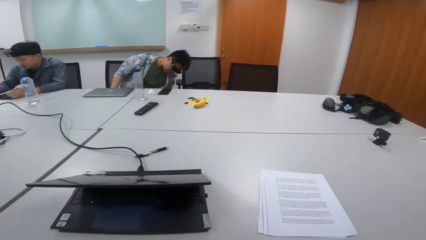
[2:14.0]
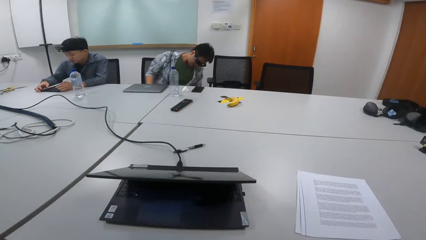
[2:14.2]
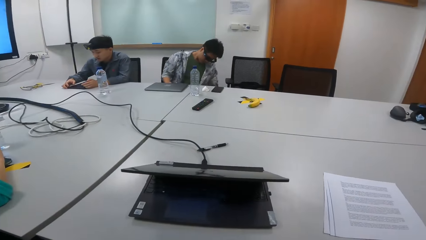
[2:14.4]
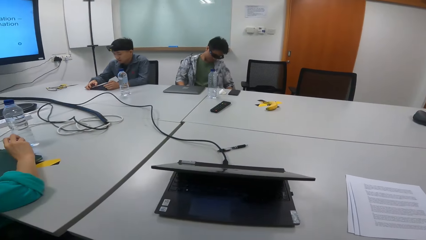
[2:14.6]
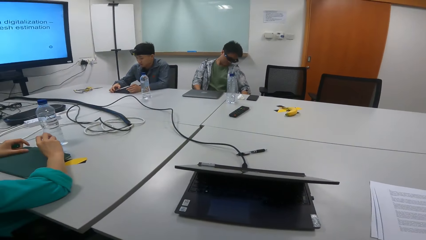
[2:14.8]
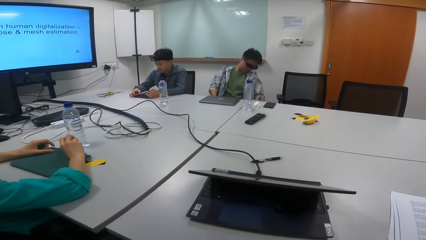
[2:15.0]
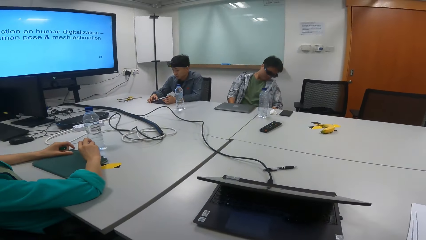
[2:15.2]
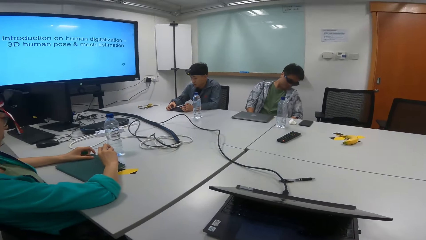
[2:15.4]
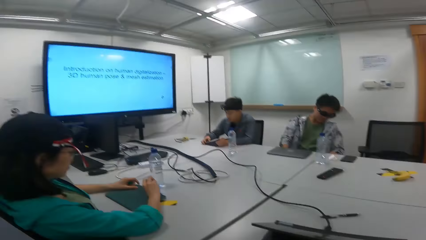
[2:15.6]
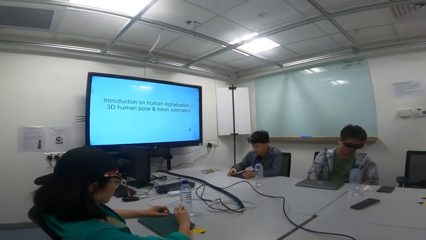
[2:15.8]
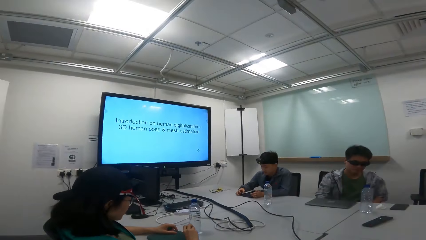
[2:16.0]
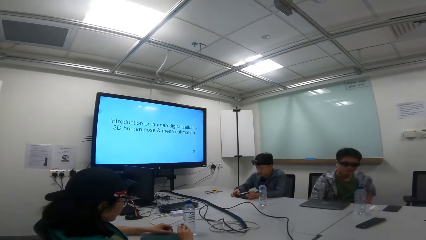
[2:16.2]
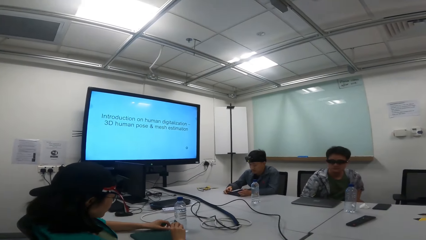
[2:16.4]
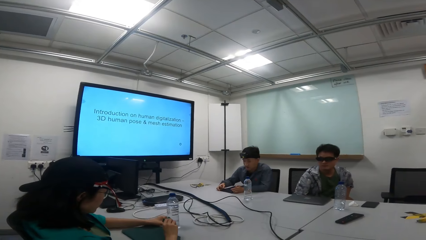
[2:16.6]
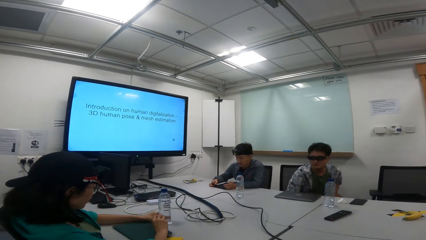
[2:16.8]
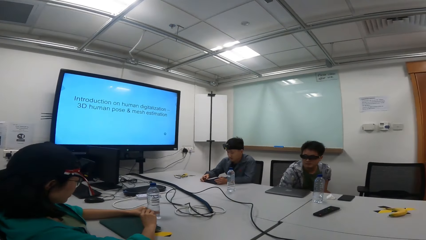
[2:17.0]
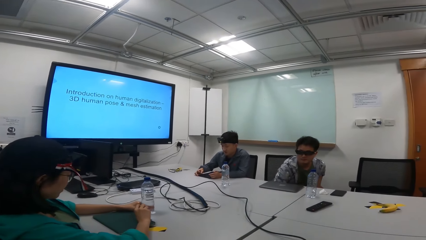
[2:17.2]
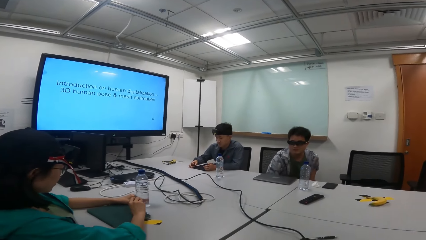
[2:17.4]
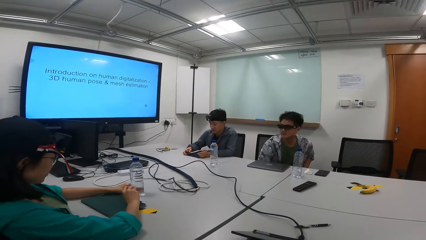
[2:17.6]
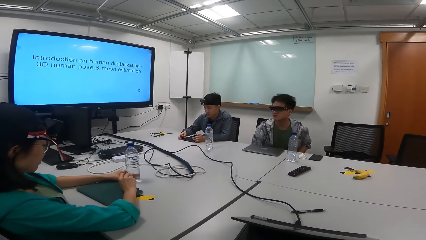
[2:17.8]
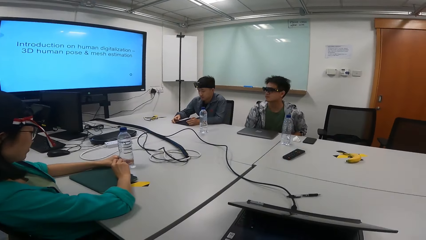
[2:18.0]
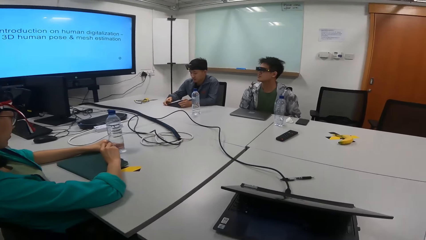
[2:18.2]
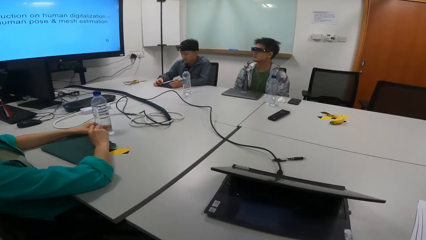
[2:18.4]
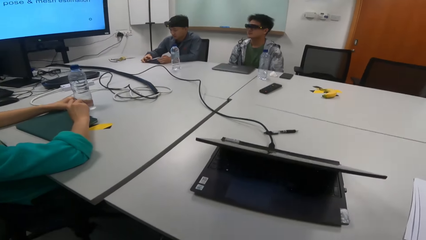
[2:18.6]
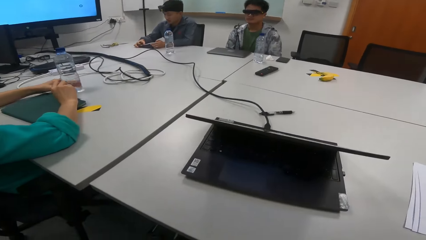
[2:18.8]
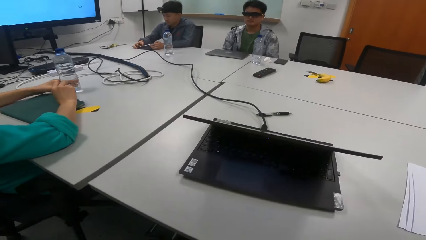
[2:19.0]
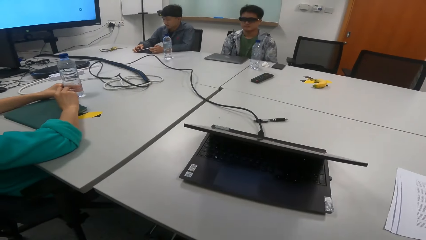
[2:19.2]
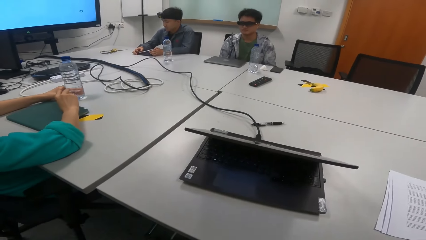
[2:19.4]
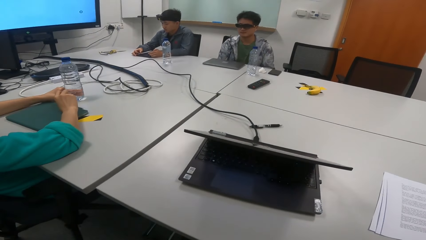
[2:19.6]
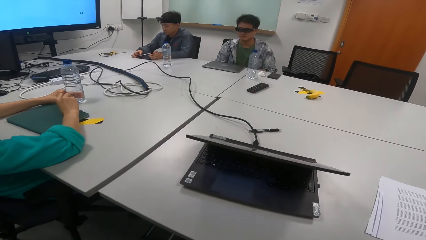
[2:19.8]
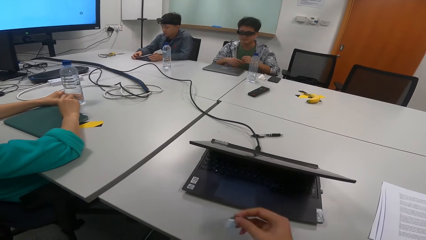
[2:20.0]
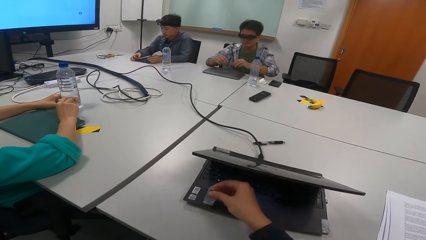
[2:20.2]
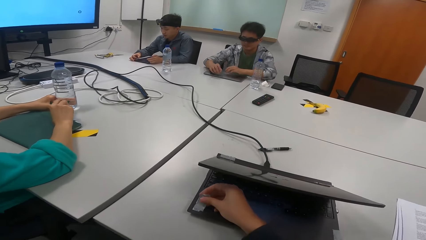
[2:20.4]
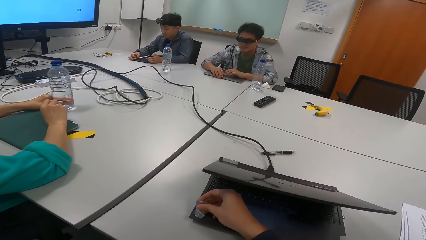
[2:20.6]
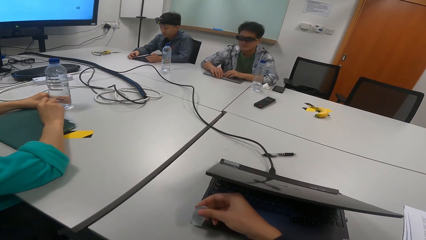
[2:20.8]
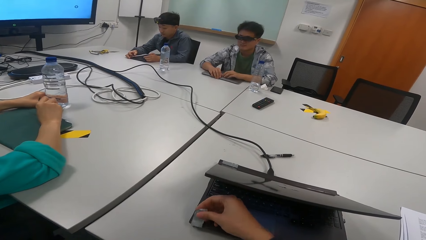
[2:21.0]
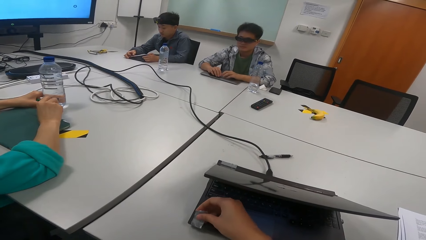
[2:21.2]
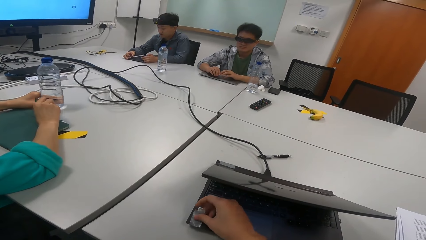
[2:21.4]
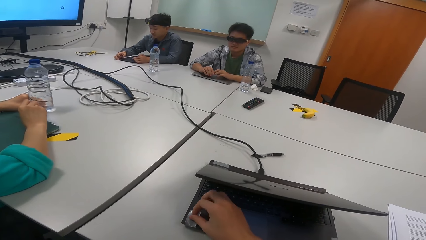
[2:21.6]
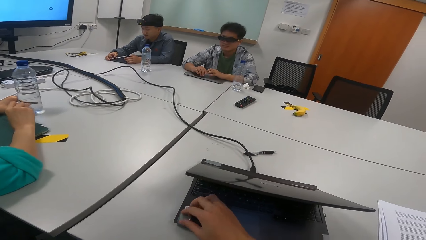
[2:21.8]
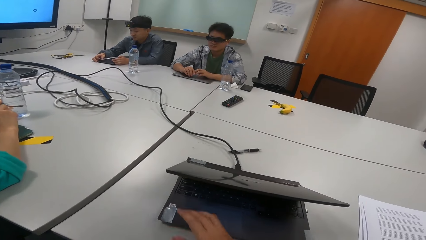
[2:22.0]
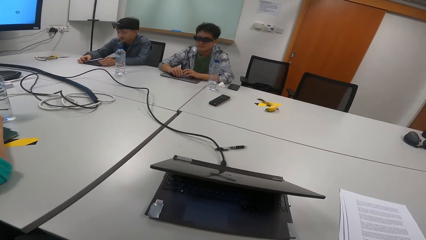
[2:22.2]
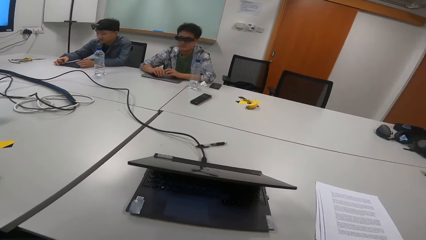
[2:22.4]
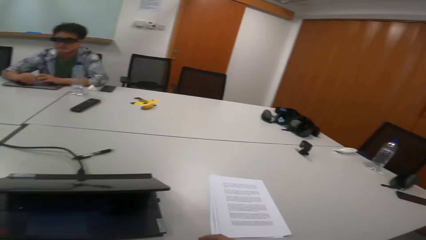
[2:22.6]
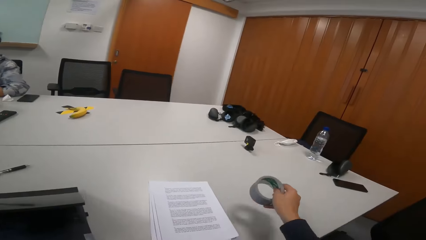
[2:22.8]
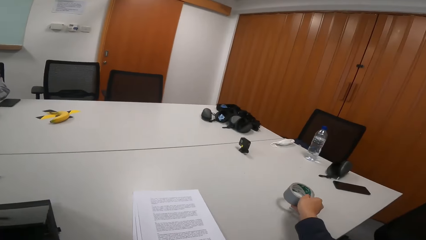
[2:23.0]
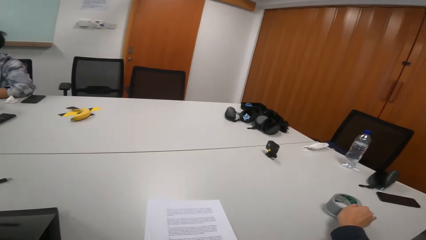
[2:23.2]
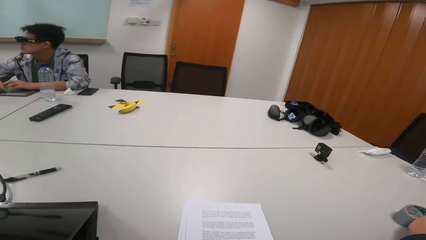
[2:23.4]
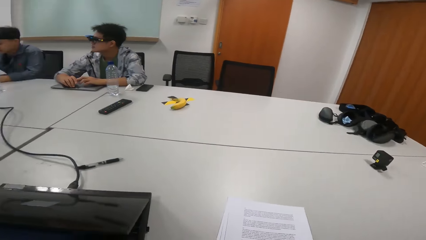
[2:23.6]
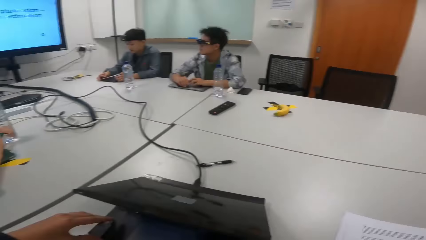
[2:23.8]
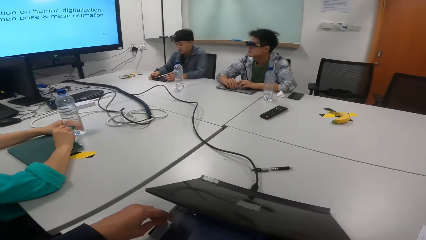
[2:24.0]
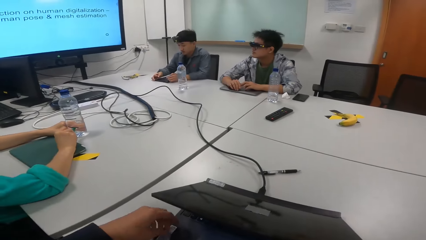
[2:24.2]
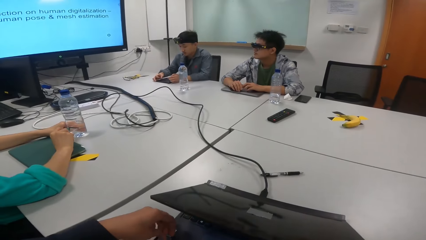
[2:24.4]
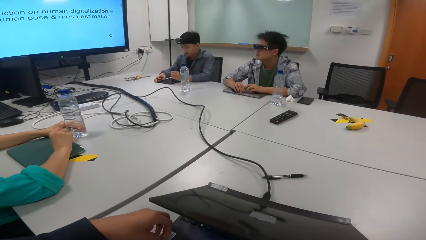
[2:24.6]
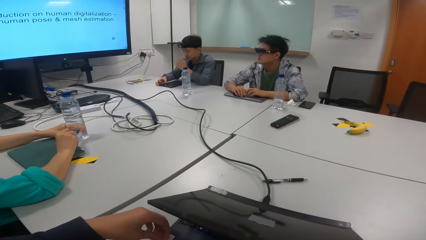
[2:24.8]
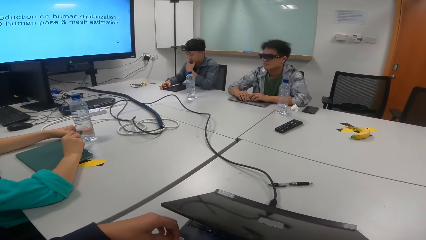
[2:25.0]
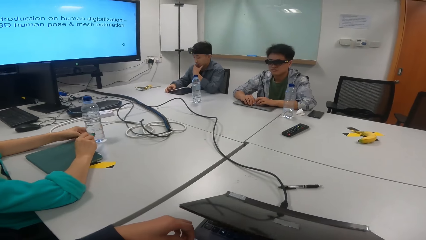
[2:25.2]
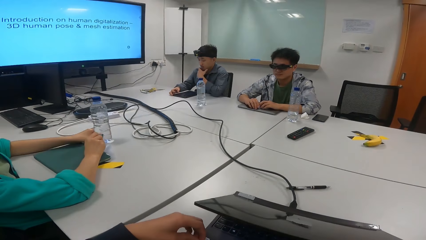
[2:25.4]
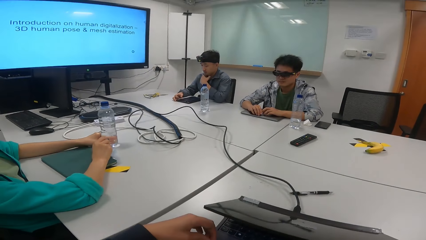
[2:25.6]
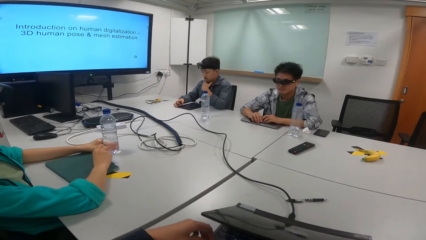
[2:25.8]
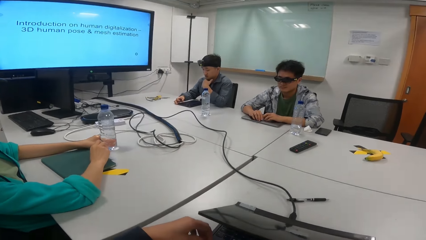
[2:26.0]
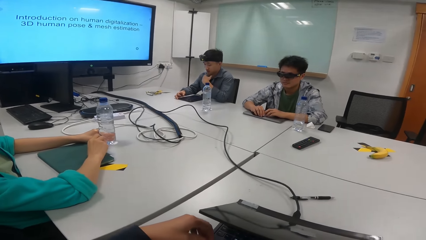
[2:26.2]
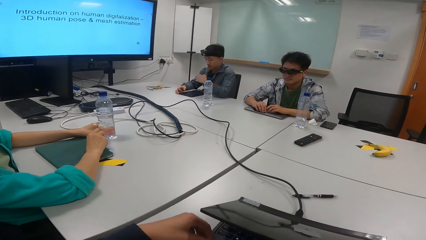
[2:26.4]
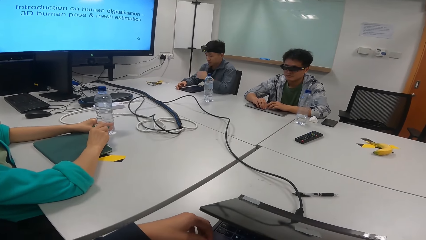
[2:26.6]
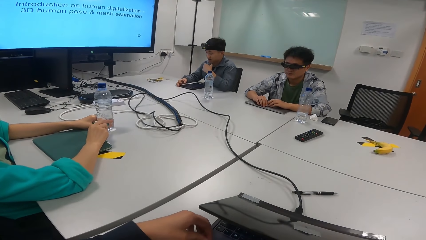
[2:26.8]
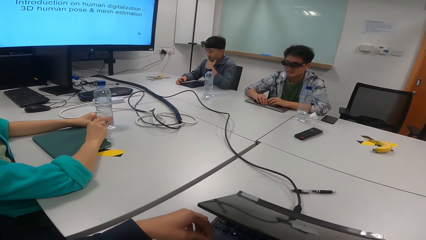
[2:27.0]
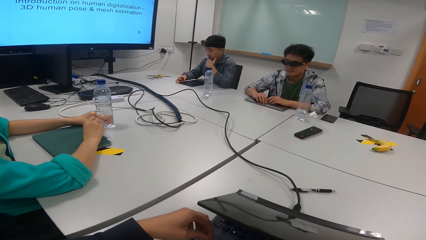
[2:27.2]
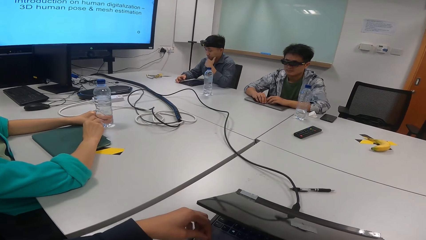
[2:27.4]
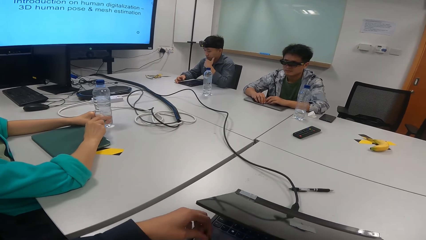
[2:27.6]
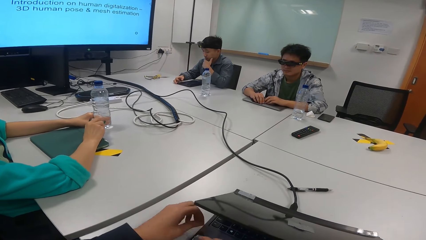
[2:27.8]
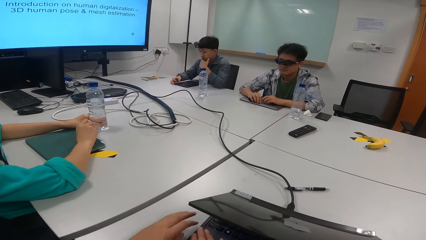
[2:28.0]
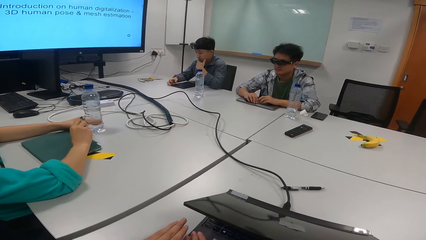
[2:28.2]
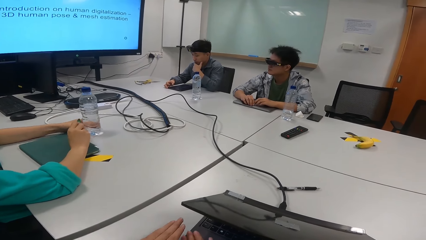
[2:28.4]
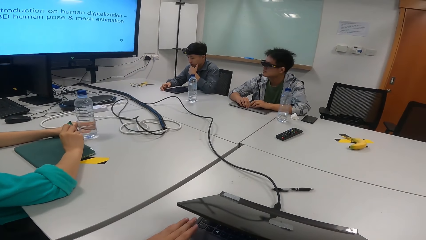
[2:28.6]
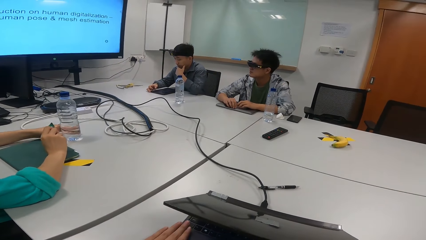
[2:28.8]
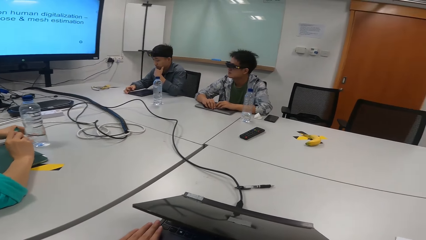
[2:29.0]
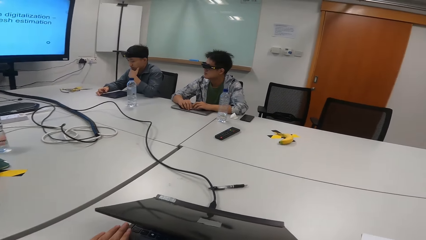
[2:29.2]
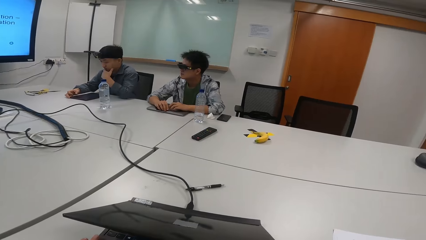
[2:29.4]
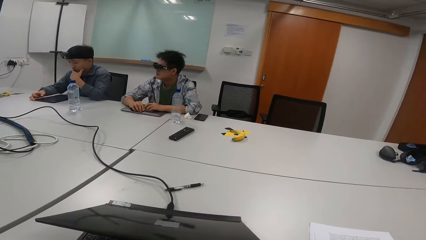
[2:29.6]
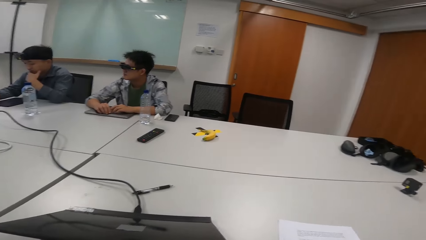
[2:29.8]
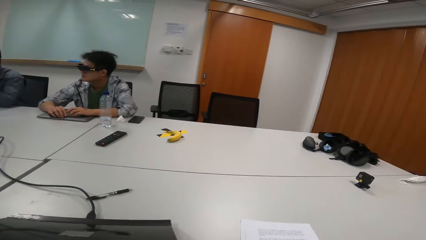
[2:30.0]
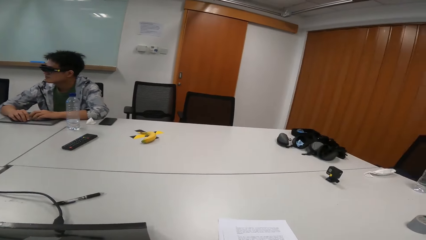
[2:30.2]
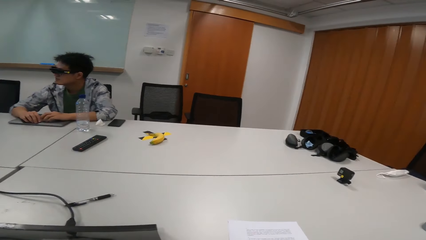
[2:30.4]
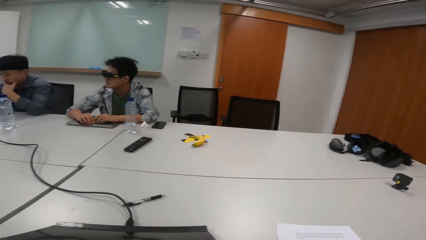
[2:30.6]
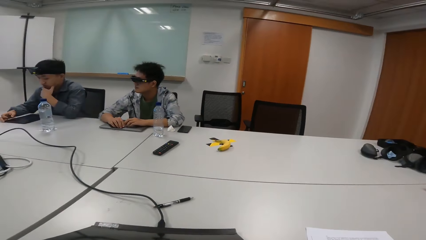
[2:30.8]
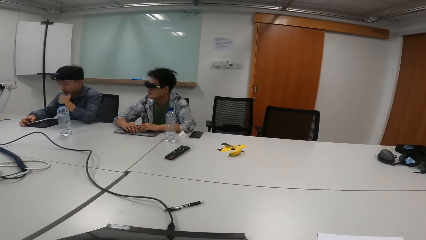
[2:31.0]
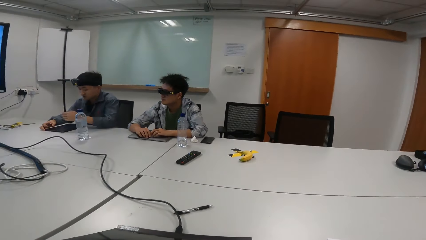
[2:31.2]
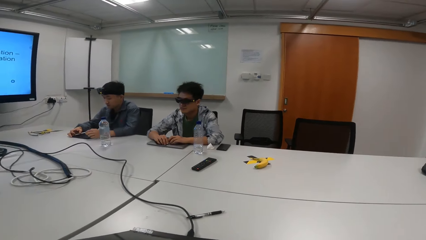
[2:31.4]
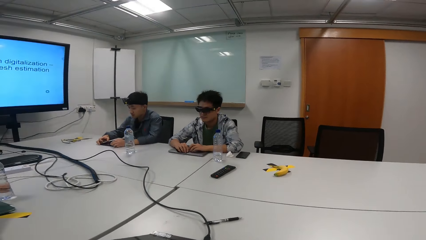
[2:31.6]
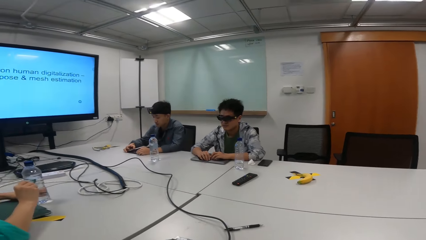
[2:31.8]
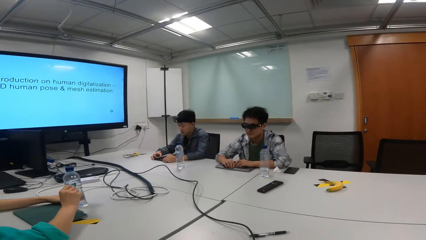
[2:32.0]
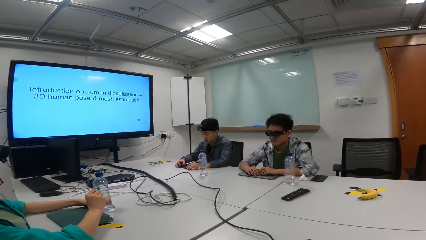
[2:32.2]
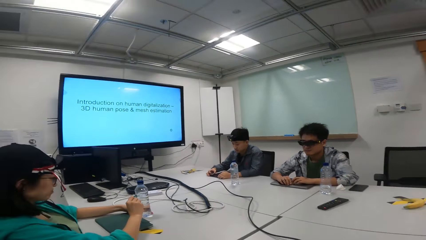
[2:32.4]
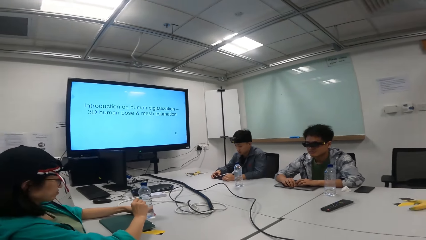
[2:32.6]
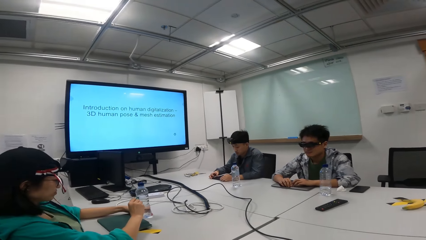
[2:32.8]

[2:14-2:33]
A man moves the chair. A person writes on the bottle and holds the bottle. The camera wearer sticks the sellotape on the laptop. They place the sellotape on the table, adjust the sellotape, and look around.
